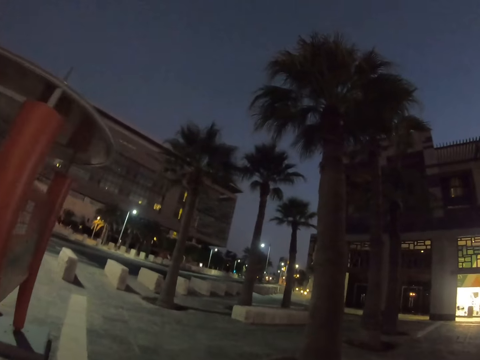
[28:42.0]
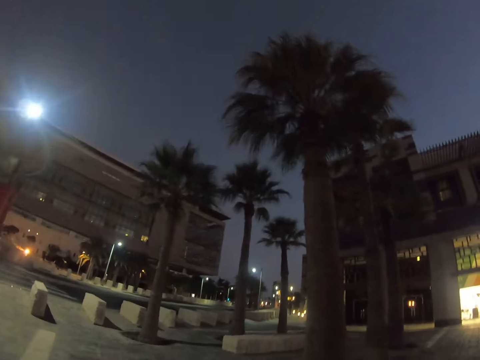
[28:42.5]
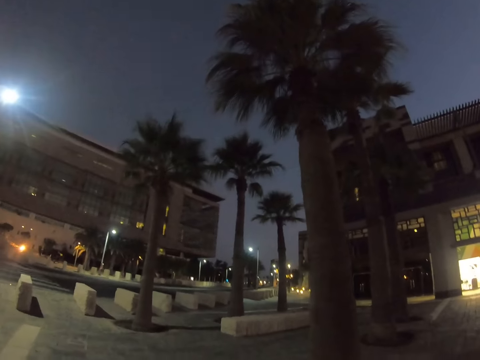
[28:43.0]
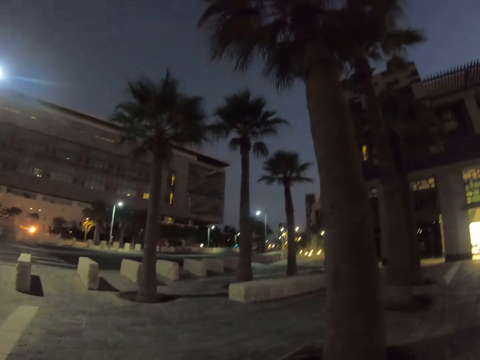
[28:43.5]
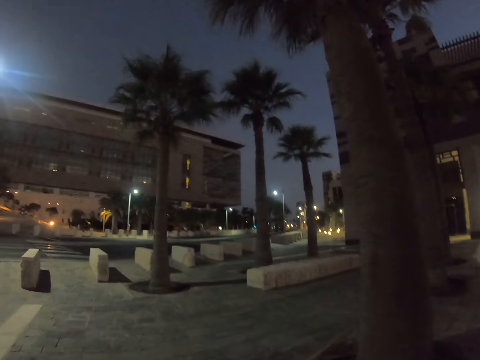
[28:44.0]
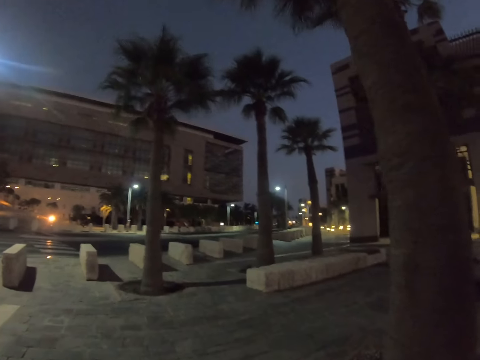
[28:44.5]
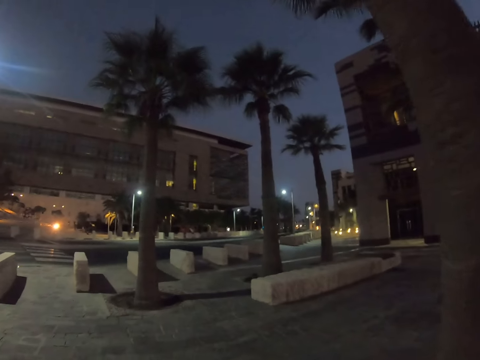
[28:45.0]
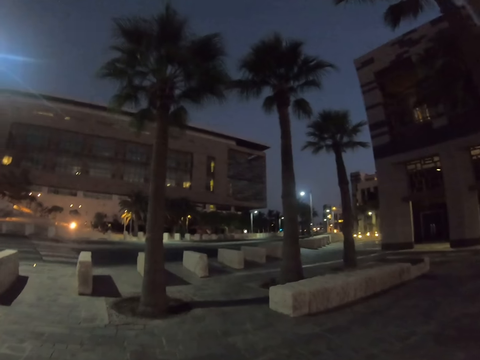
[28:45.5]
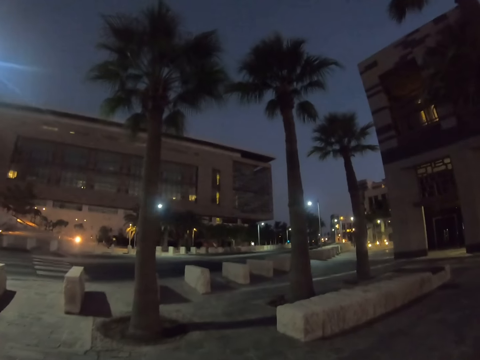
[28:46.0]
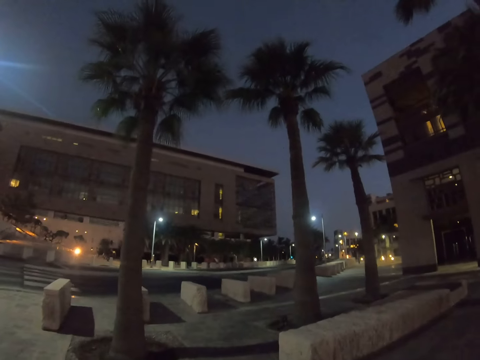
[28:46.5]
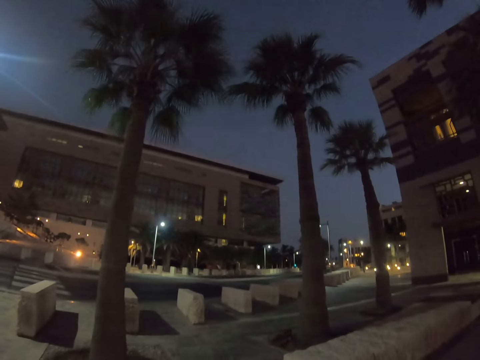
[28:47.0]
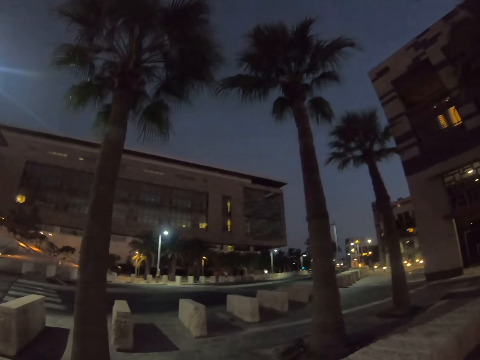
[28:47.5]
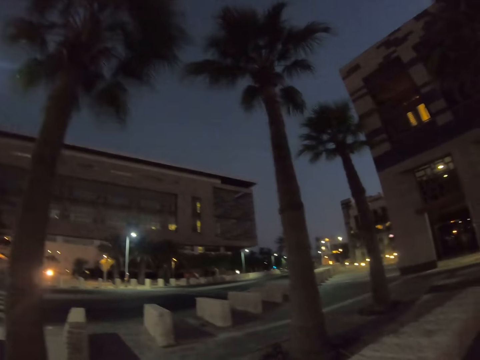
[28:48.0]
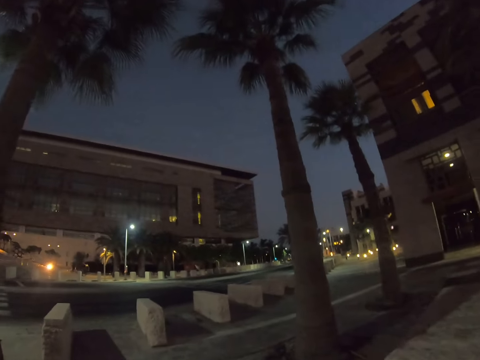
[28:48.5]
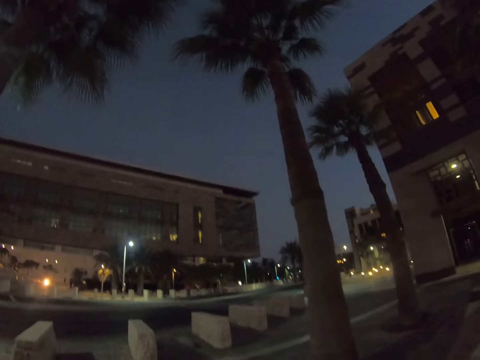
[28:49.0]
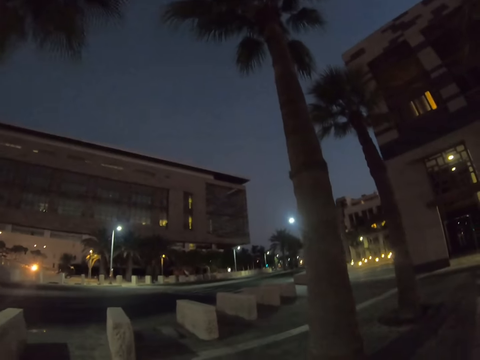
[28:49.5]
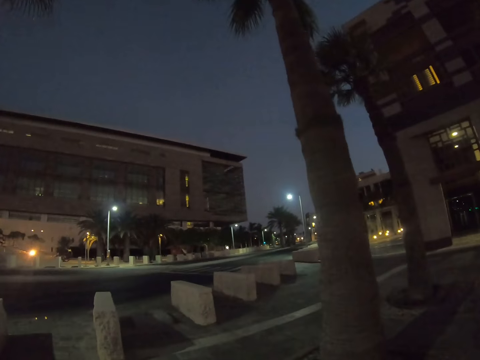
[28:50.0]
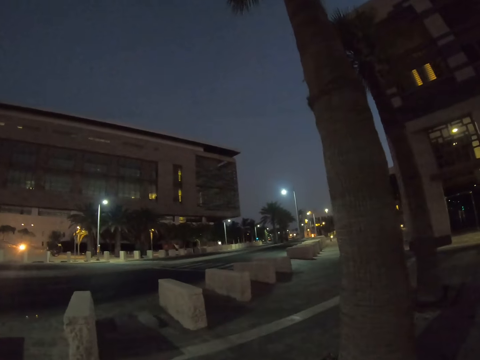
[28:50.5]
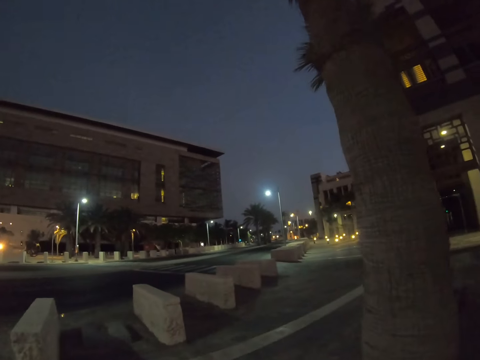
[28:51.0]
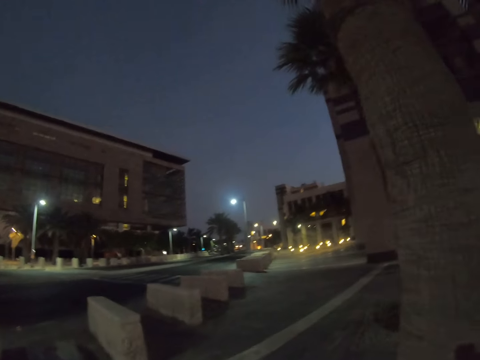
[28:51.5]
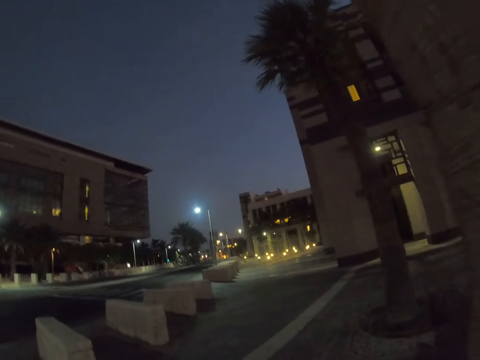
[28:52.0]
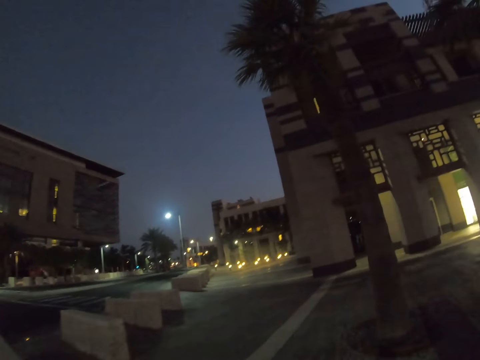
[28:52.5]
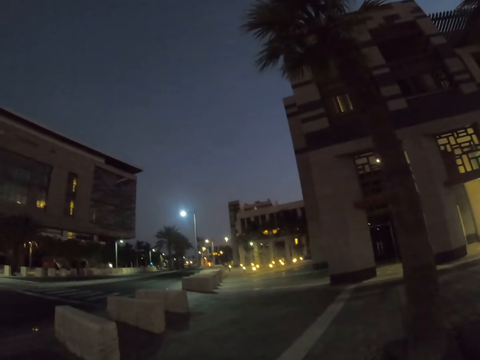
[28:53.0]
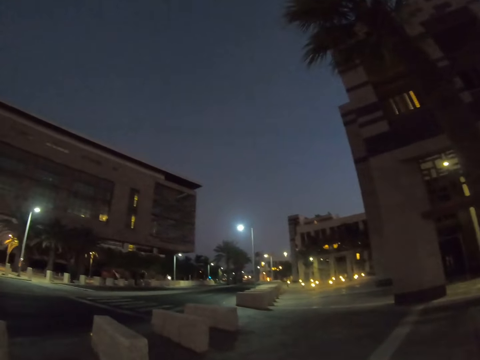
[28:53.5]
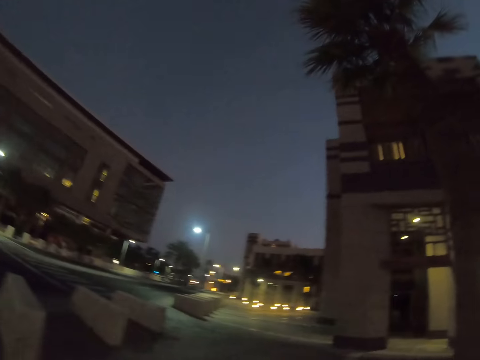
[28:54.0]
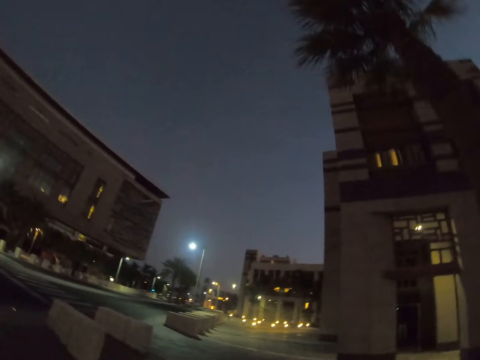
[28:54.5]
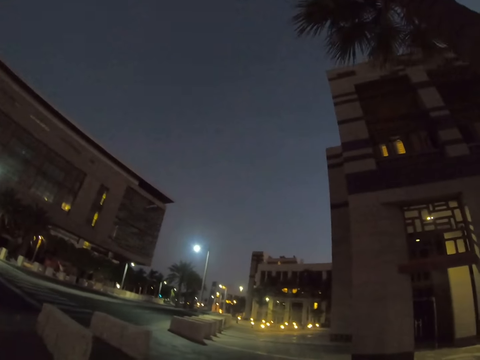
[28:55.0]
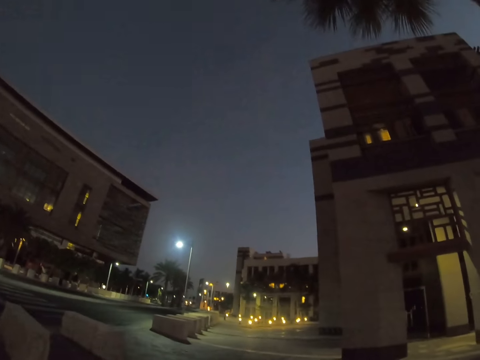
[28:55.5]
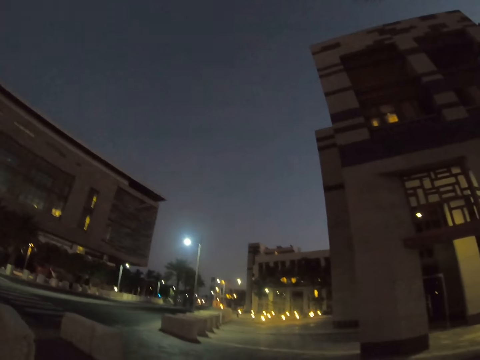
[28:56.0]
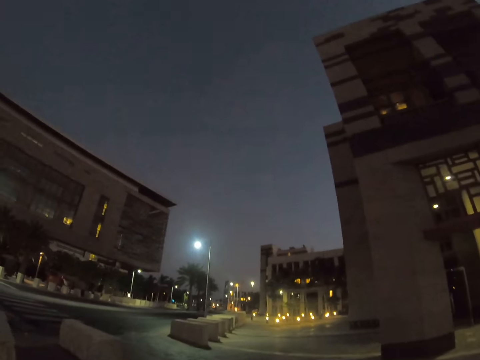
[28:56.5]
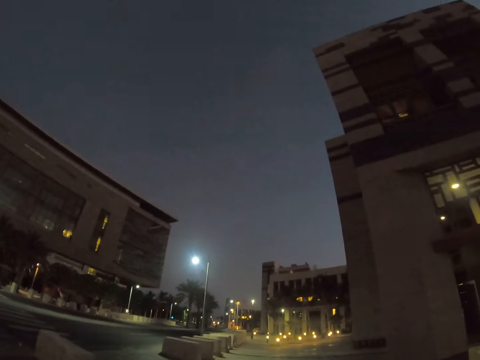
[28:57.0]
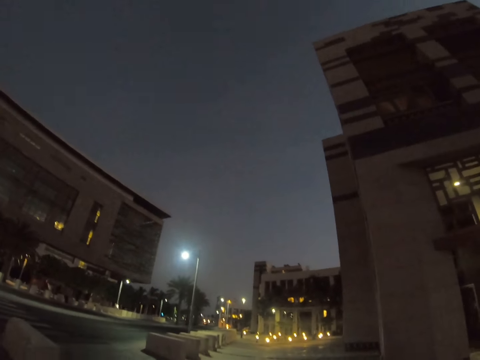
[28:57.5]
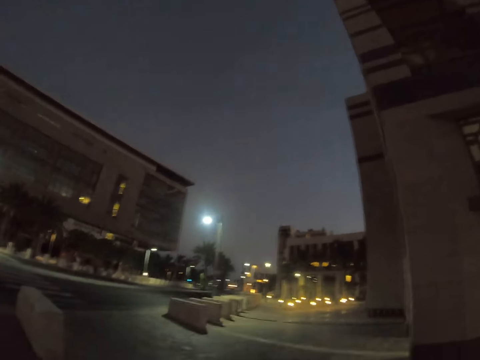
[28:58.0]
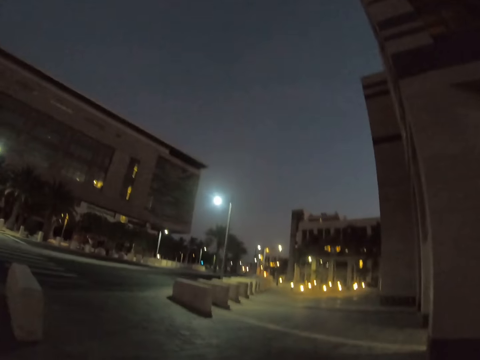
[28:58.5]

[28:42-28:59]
The camera wearer looks around a parking lot.

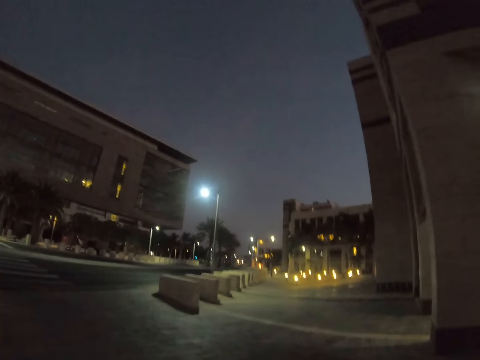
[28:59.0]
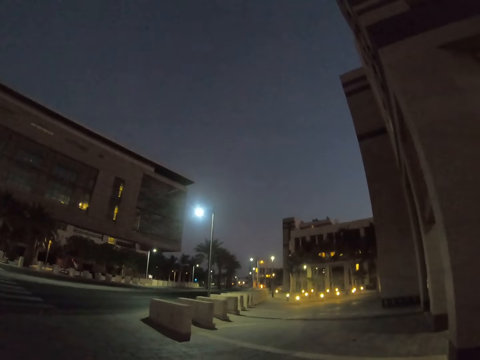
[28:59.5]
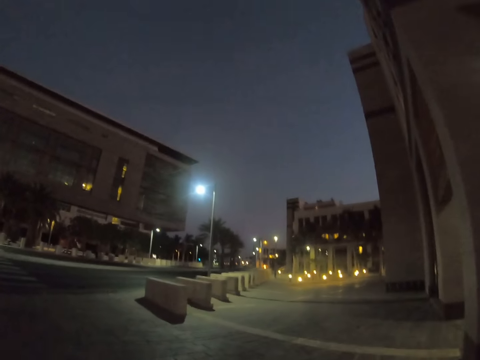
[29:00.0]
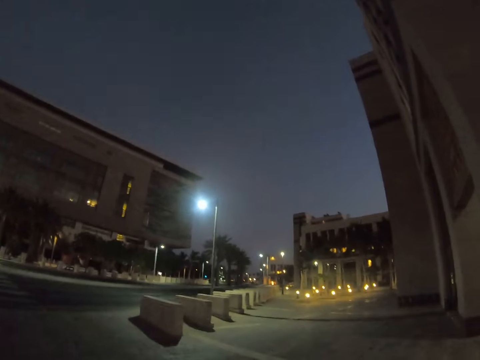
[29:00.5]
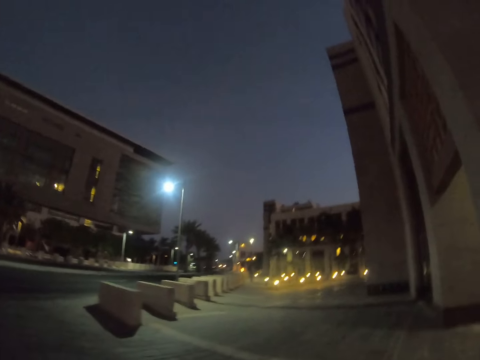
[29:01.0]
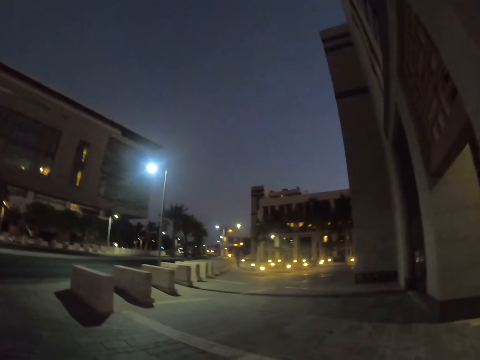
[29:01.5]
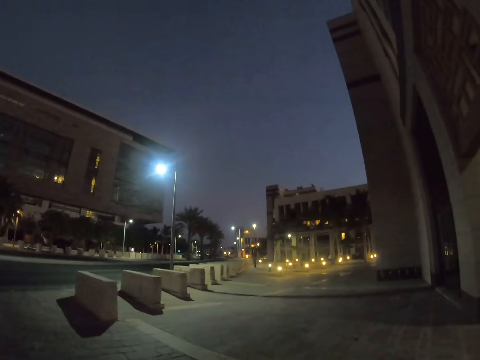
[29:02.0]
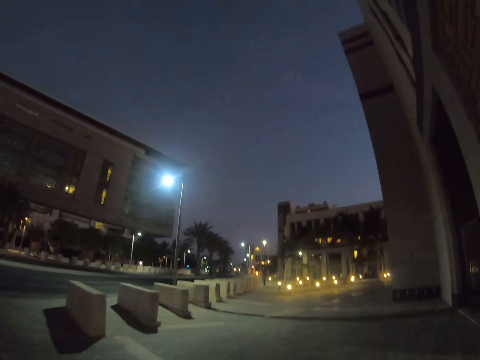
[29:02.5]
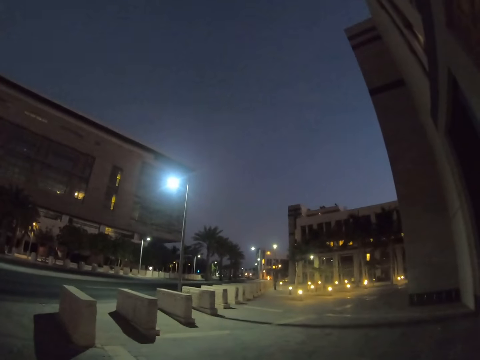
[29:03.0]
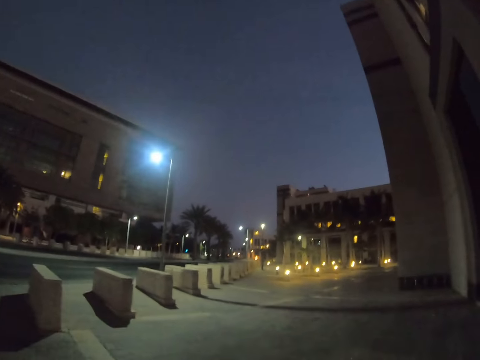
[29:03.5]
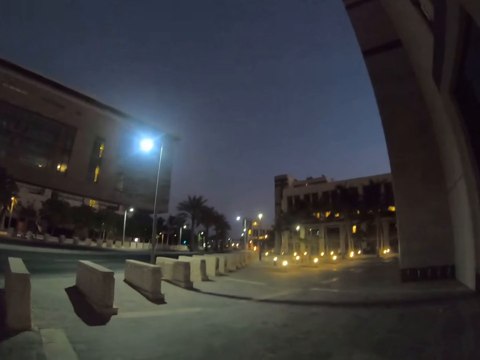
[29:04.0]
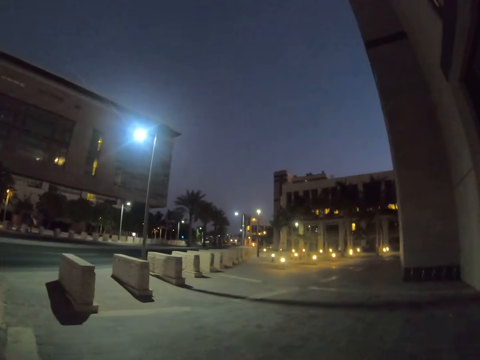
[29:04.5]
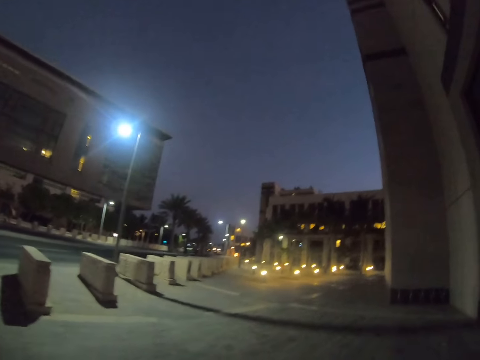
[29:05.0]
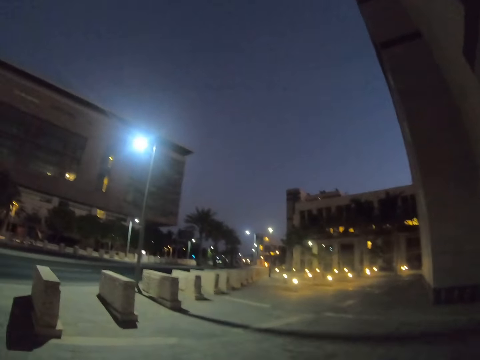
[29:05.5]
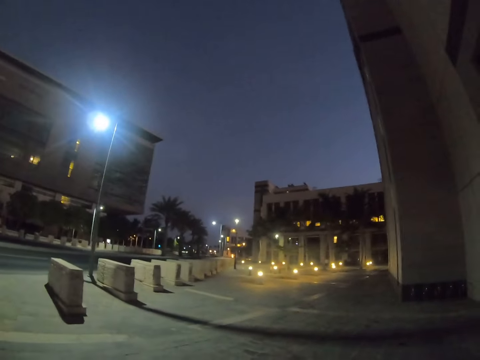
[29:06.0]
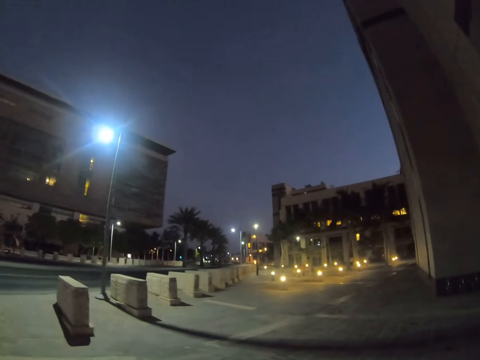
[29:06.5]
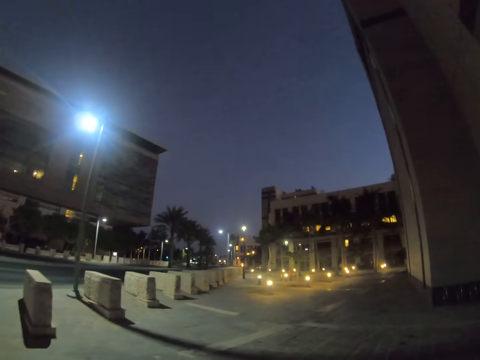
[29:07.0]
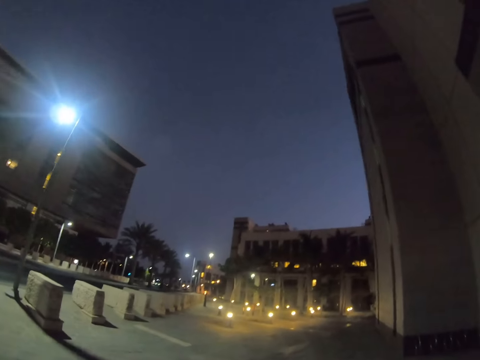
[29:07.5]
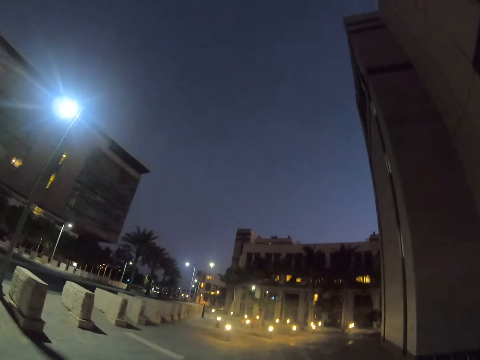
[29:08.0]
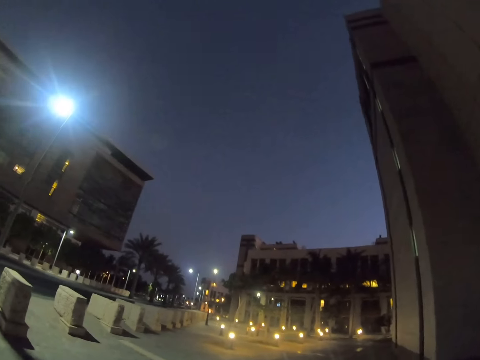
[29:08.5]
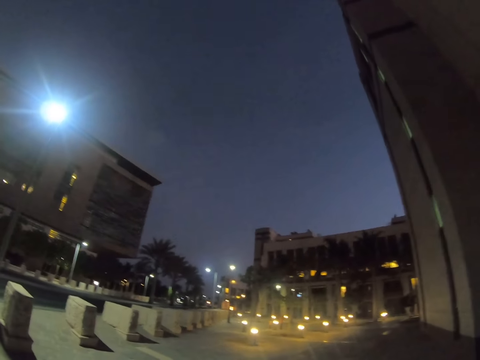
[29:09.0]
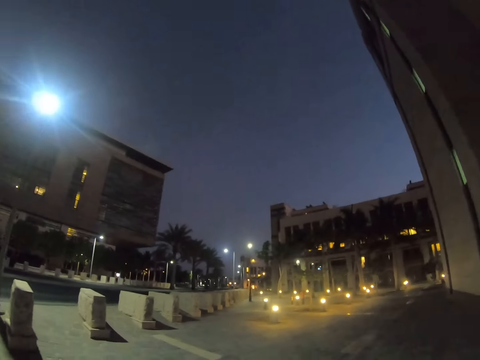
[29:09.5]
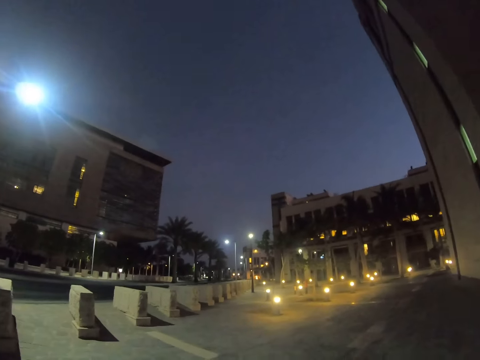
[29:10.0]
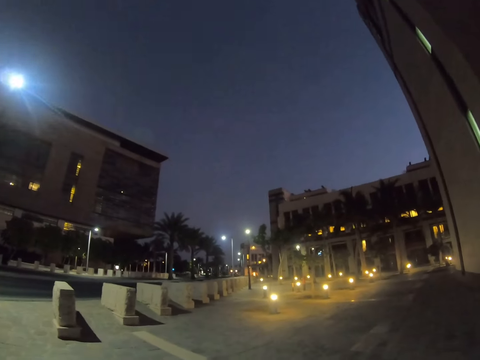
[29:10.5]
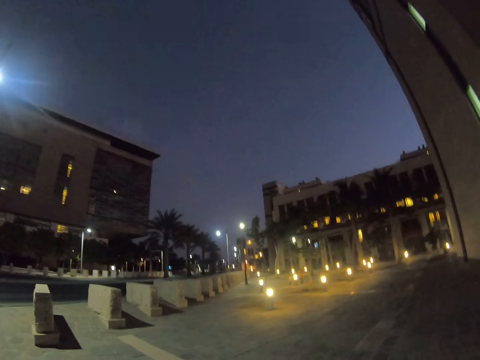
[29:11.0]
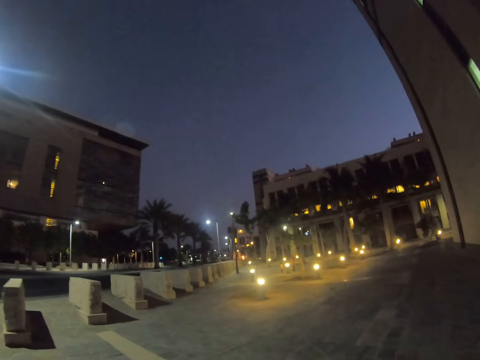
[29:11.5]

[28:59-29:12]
The camera wearer walks around a parking lot. They look around the parking lot.
